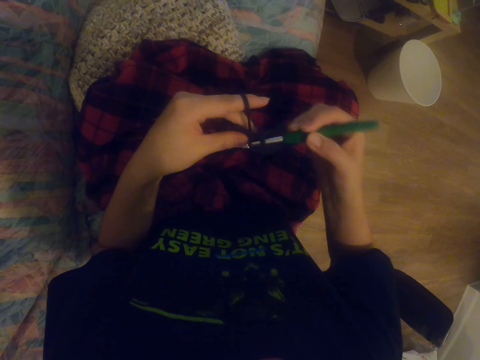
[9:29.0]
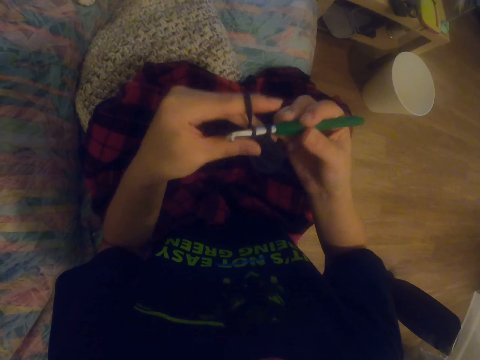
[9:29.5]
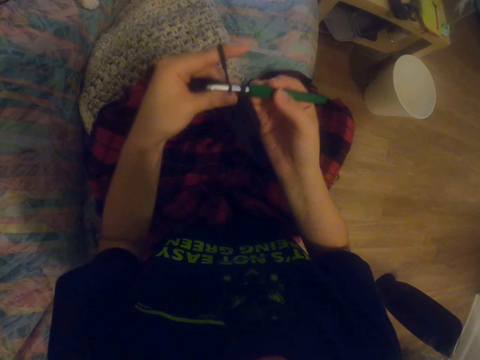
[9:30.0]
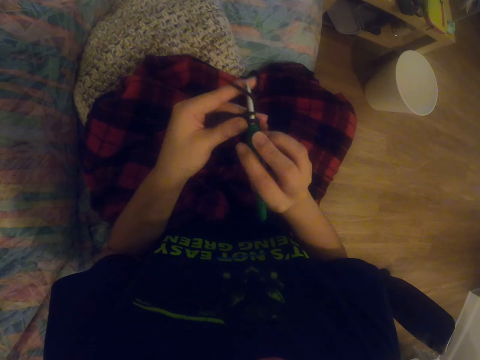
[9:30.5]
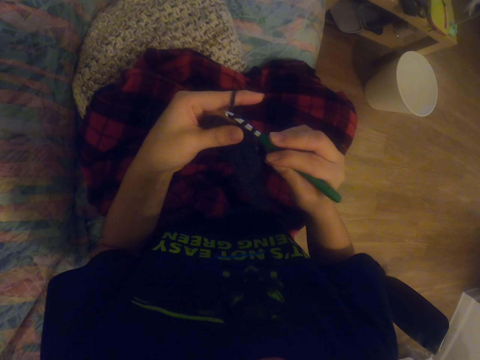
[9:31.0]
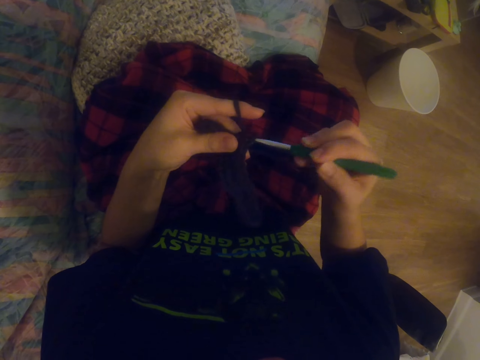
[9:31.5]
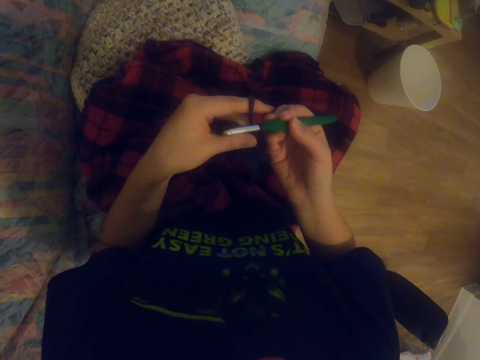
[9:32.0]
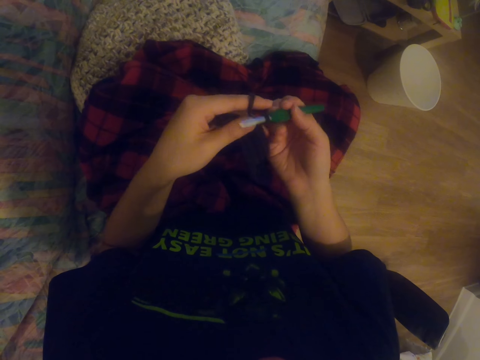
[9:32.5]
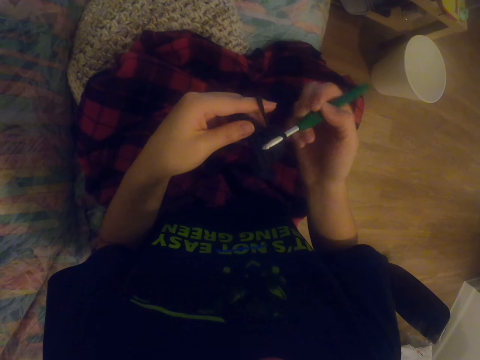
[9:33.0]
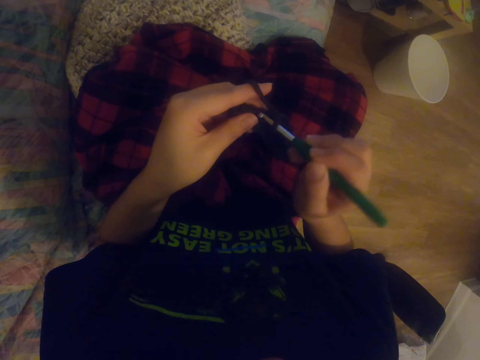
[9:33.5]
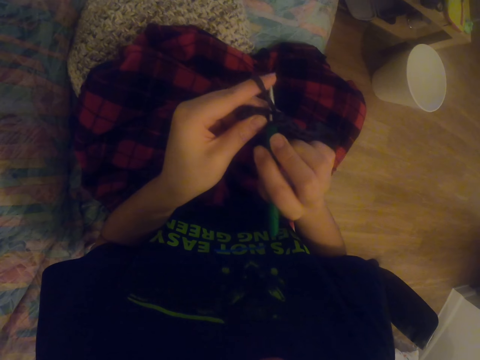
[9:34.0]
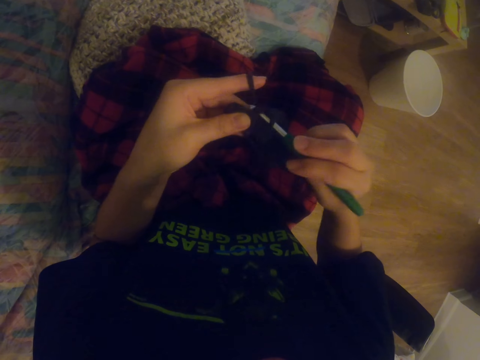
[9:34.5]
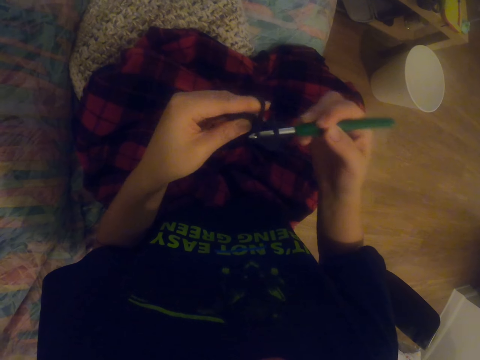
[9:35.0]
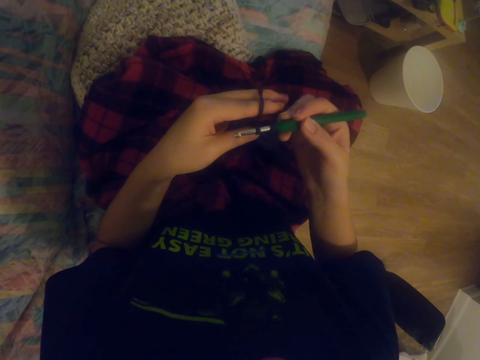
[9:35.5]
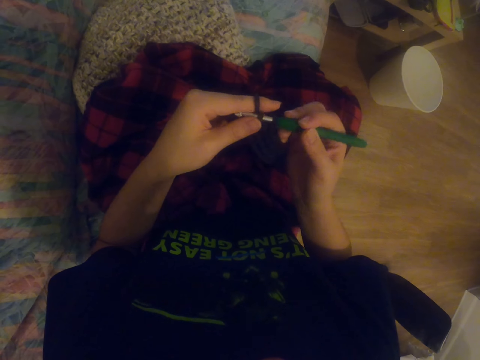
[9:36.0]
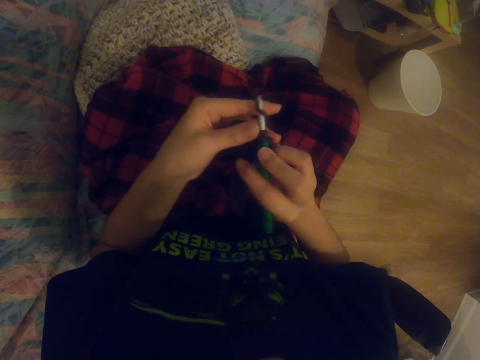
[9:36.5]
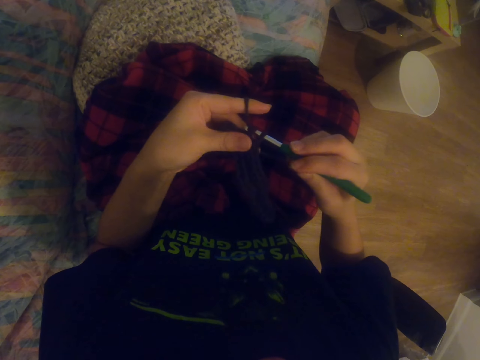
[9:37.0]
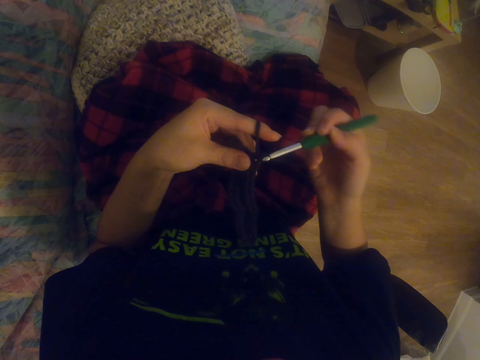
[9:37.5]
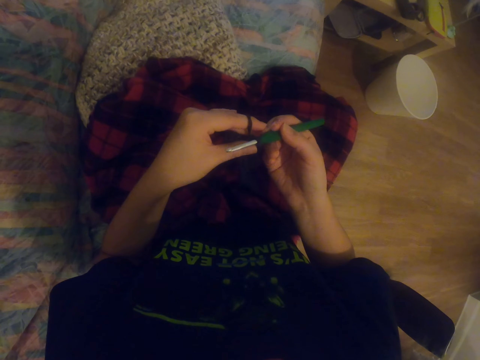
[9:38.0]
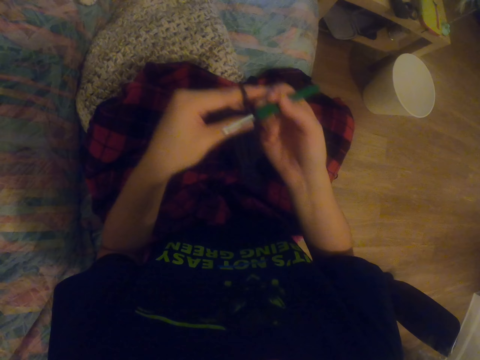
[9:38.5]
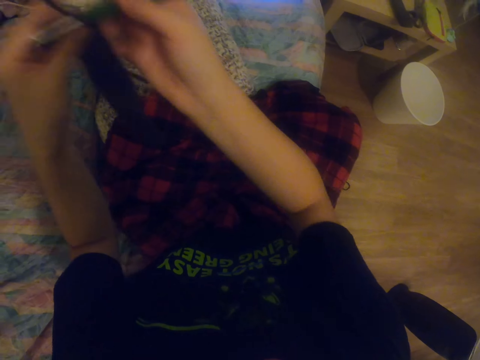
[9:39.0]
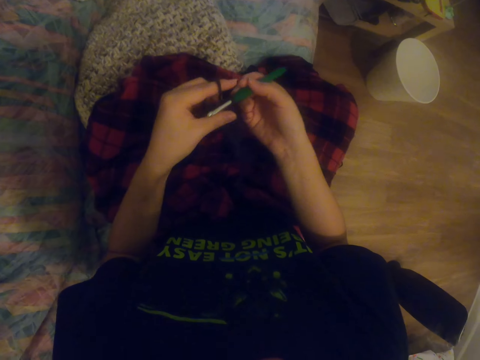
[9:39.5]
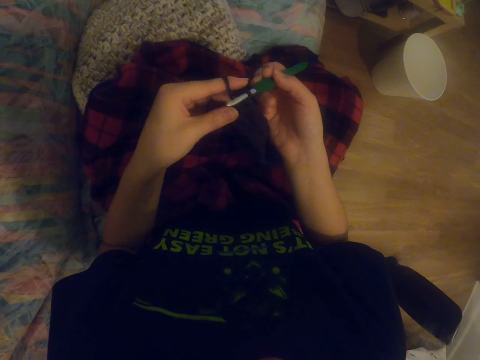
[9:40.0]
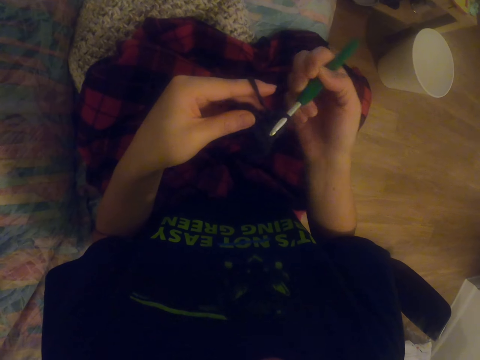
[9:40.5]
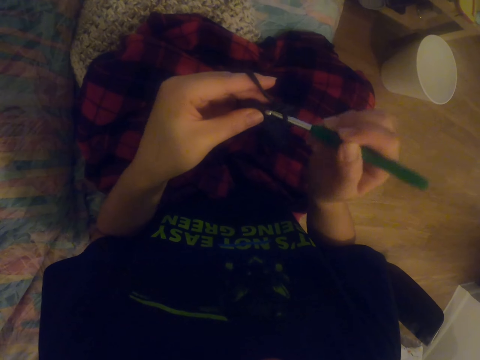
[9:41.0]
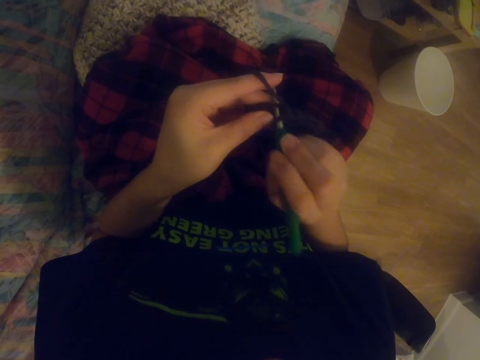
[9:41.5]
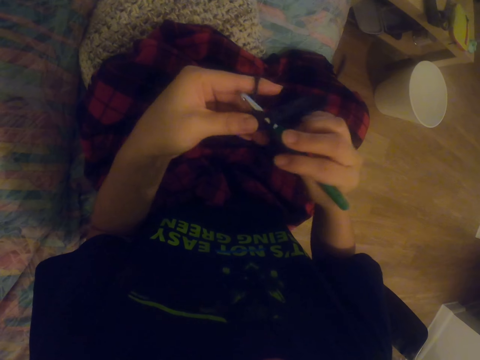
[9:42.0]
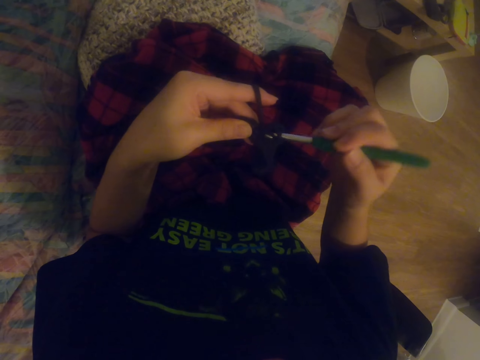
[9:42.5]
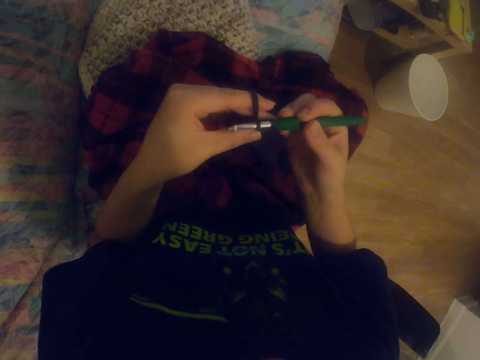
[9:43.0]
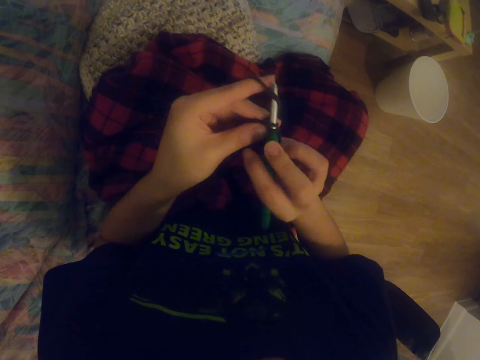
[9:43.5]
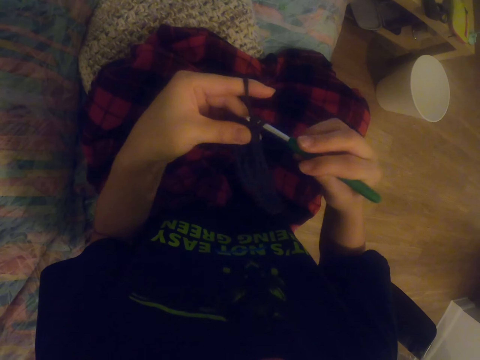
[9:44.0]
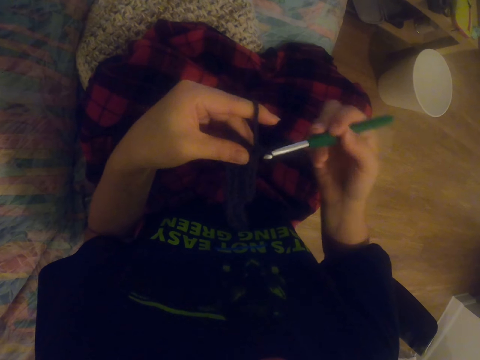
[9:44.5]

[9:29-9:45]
The camera wearer lifts the arms. They lower the hands. They knit the sock with the knitting needle. They knit the sock with the knitting needle again. They lift the arms. They lower the hands. They knit the sock with the knitting needle.

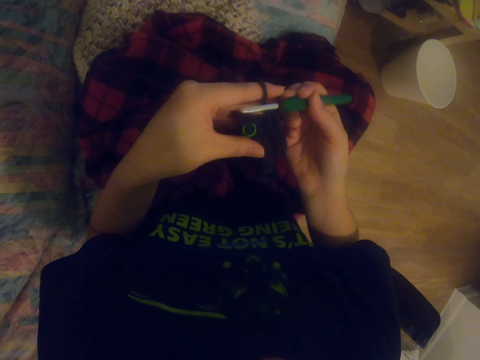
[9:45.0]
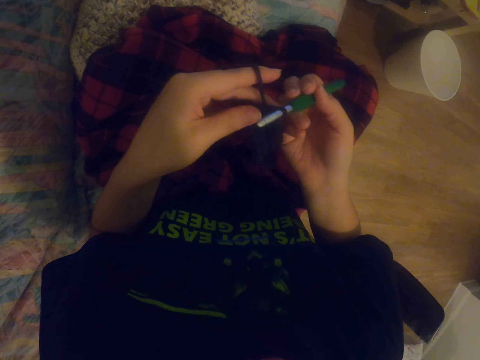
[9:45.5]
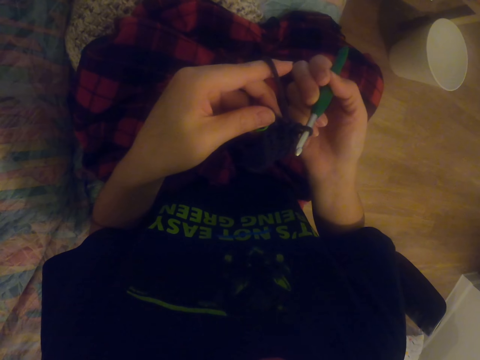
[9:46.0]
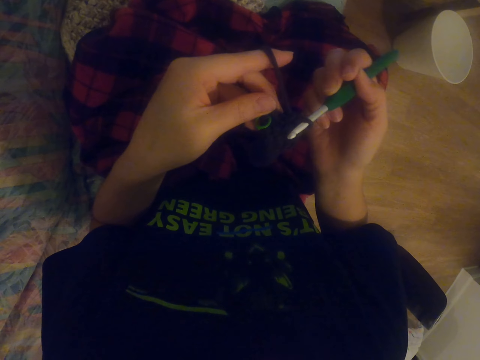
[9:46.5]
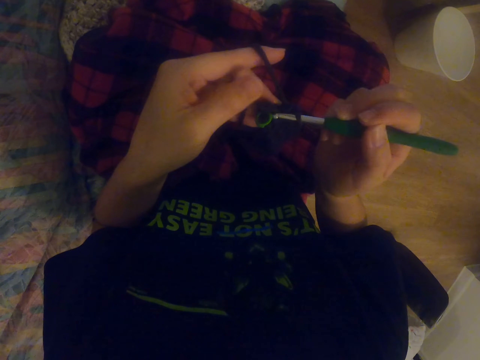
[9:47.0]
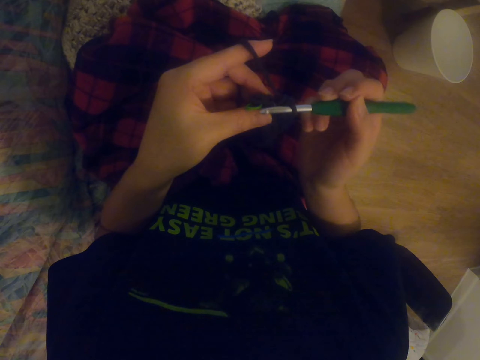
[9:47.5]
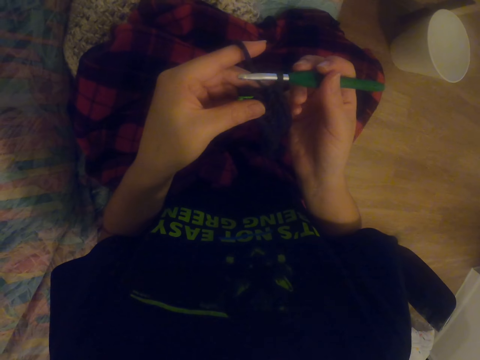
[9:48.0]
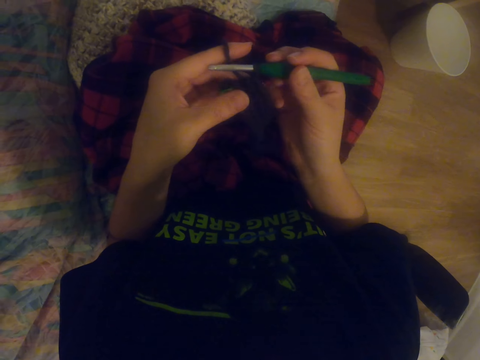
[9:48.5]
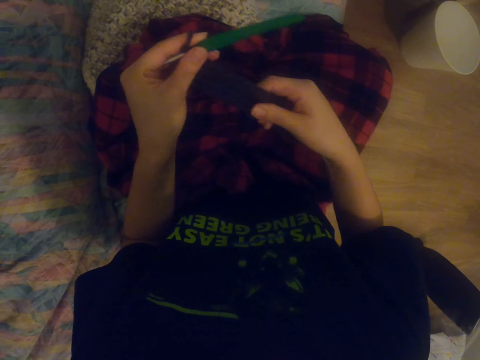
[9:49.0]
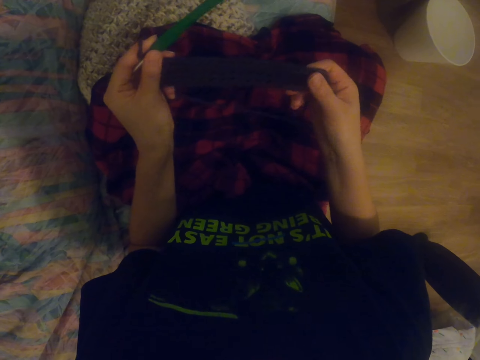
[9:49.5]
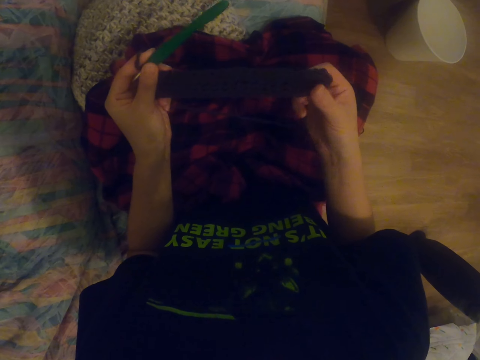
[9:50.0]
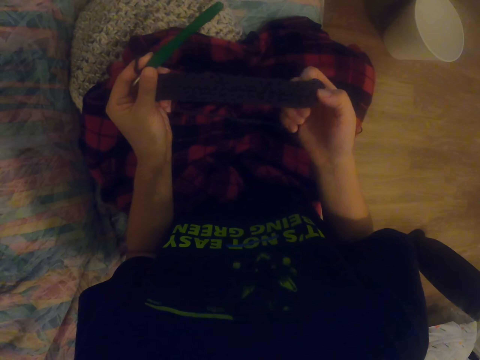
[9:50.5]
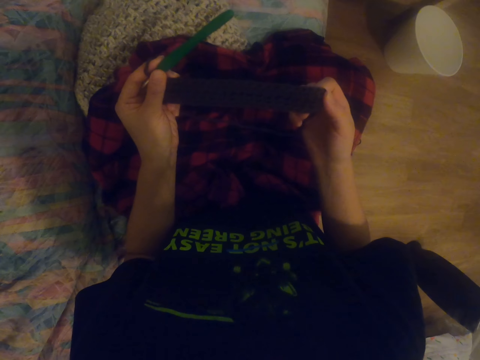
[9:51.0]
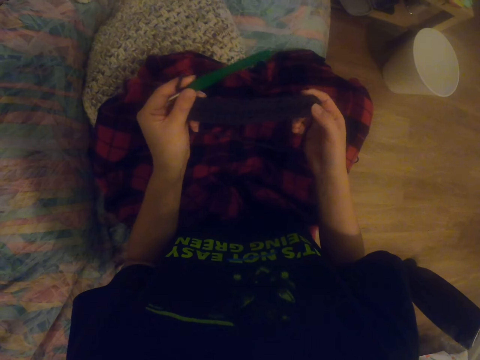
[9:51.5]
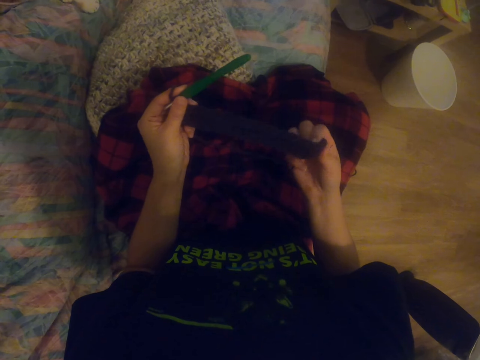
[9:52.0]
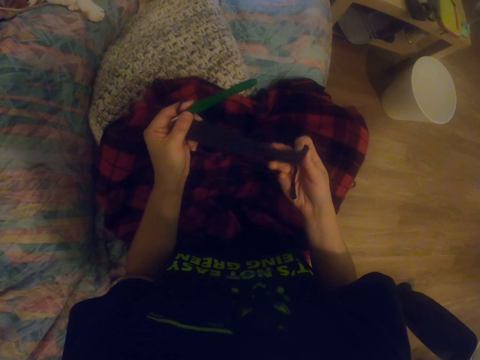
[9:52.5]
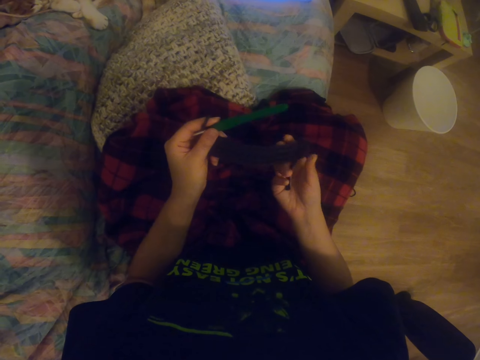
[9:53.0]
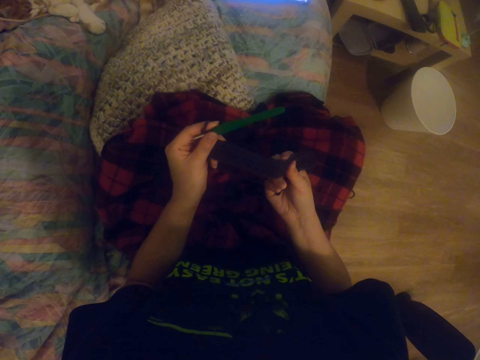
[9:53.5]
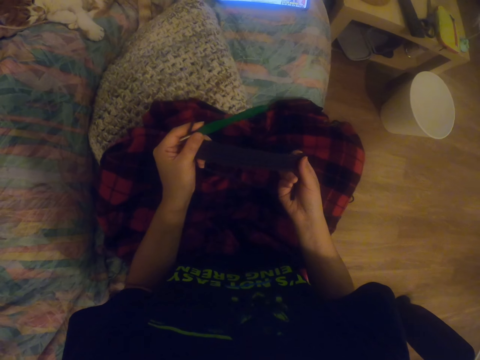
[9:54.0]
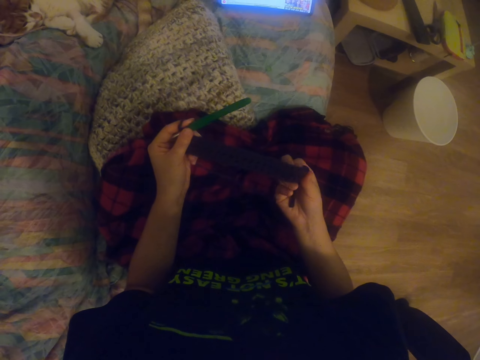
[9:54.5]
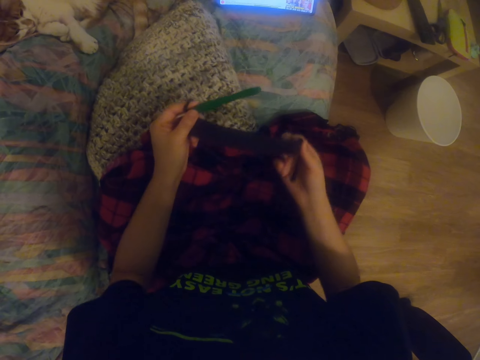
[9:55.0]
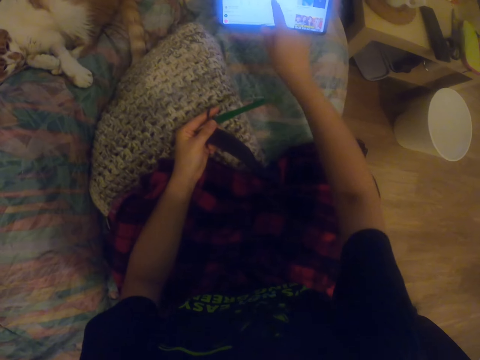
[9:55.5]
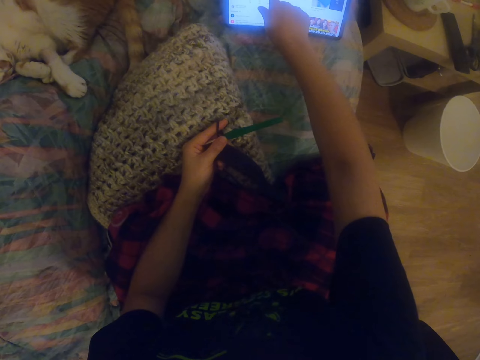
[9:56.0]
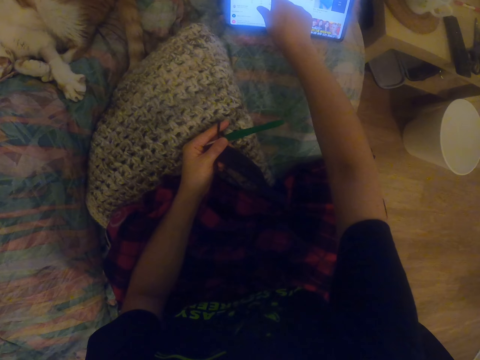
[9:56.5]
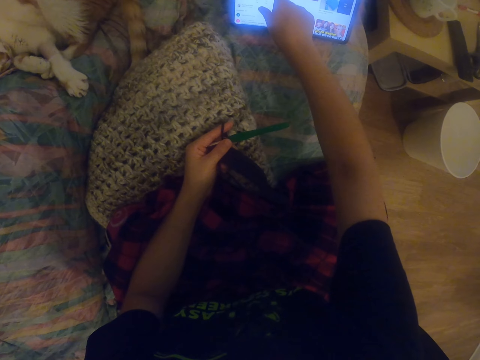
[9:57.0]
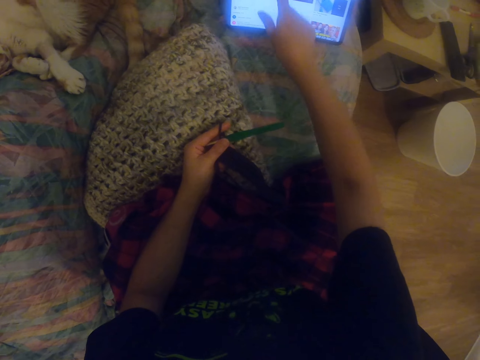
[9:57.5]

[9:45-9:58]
The camera wearer knits the sock with the knitting needle. They stretch the fabric. They straighten the sock. They press the sock. They press the sock again. They stretch the hand. They scroll the tablet. They press the tablet.
